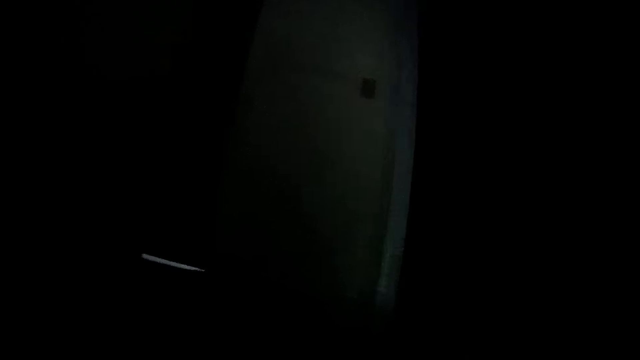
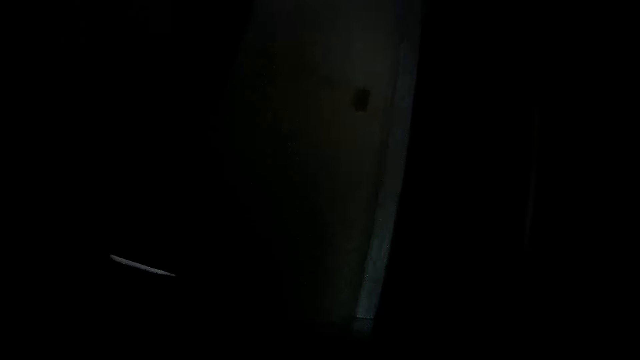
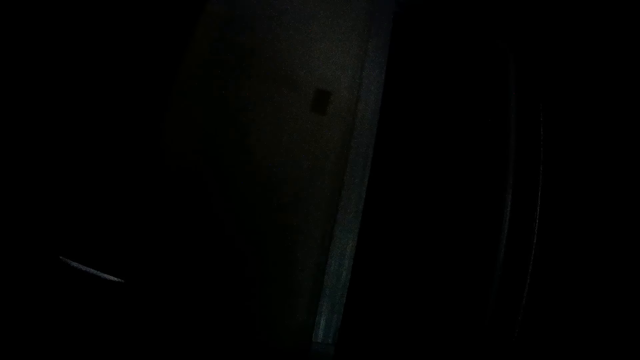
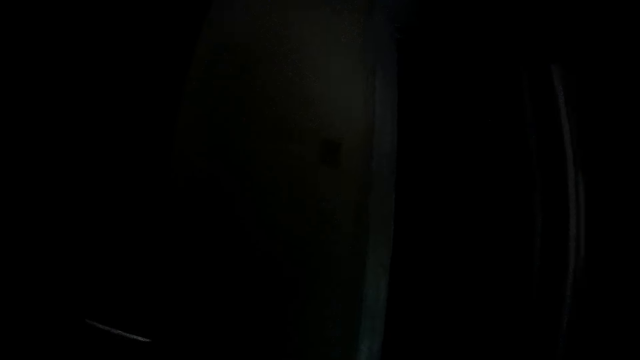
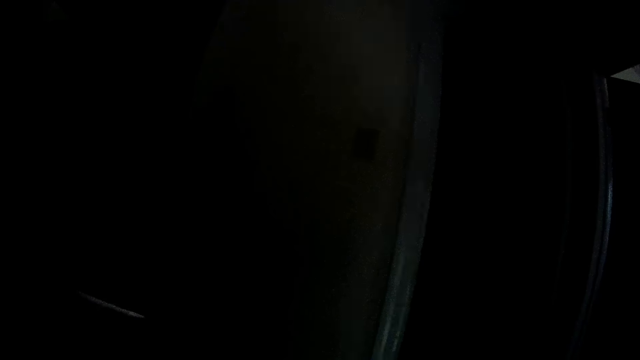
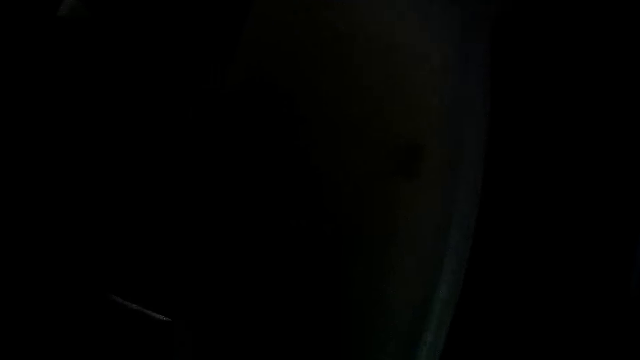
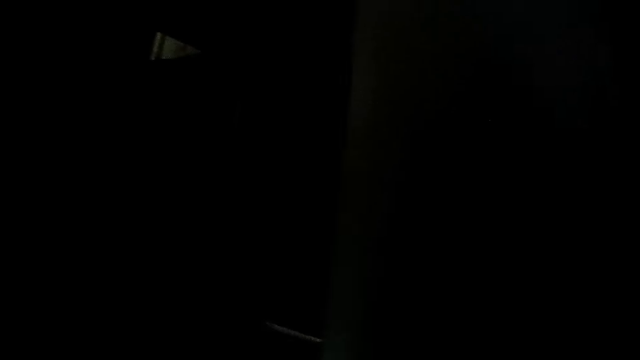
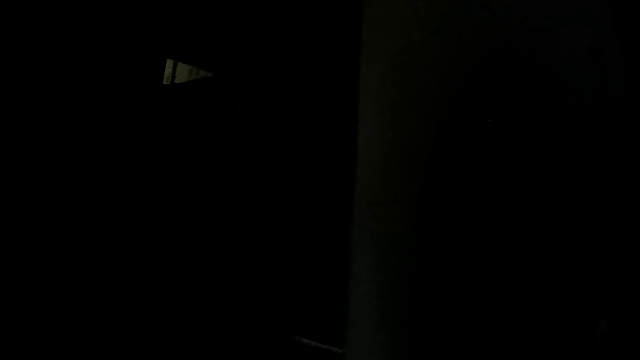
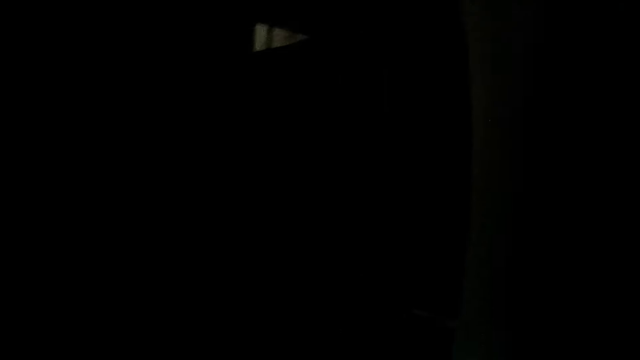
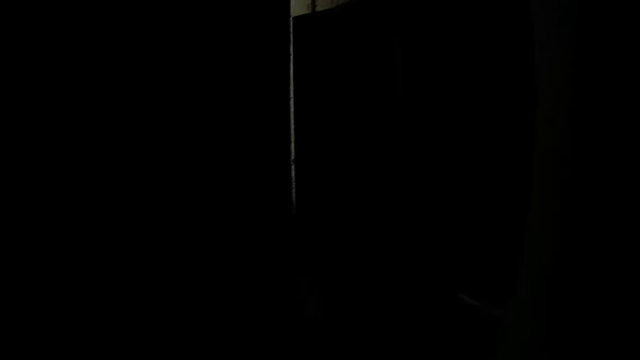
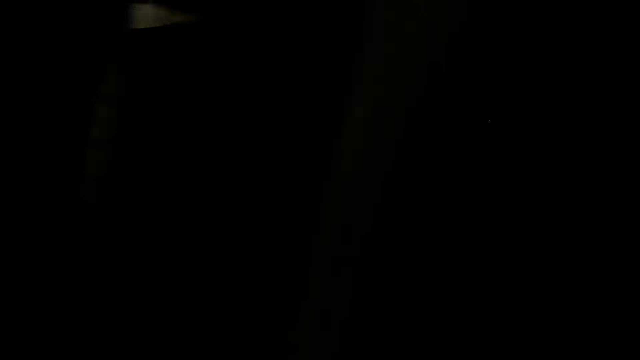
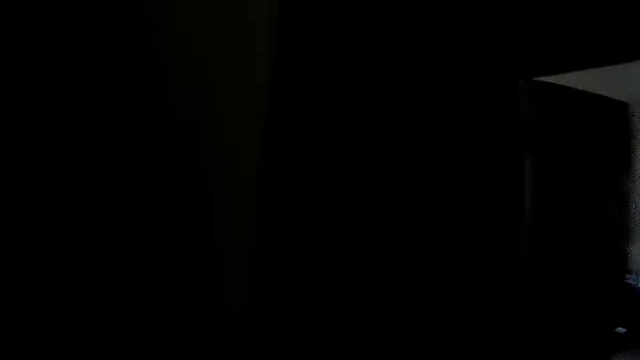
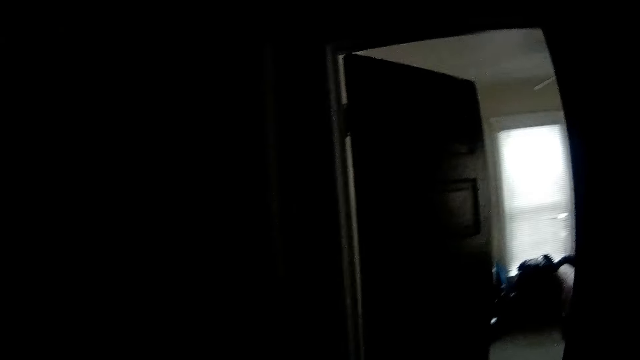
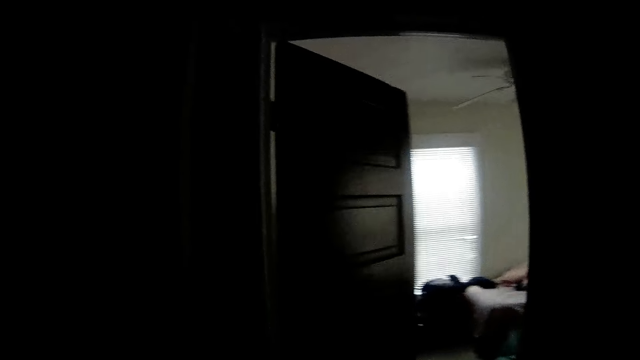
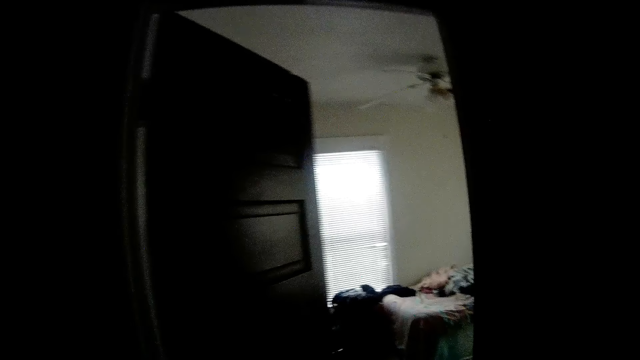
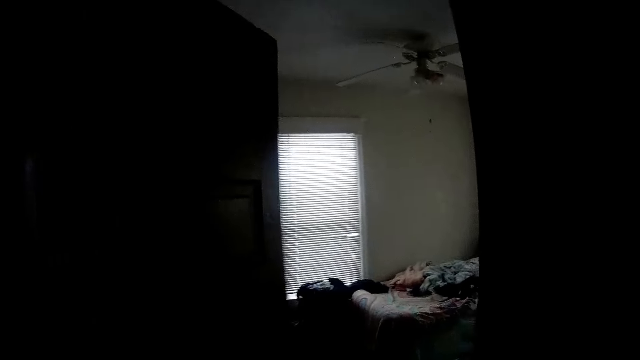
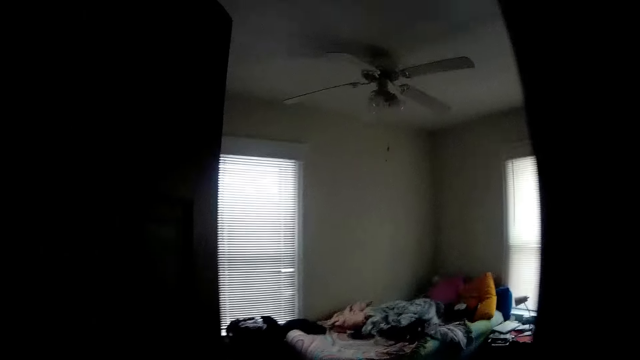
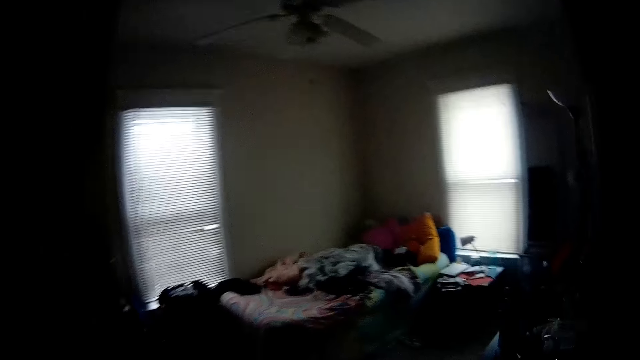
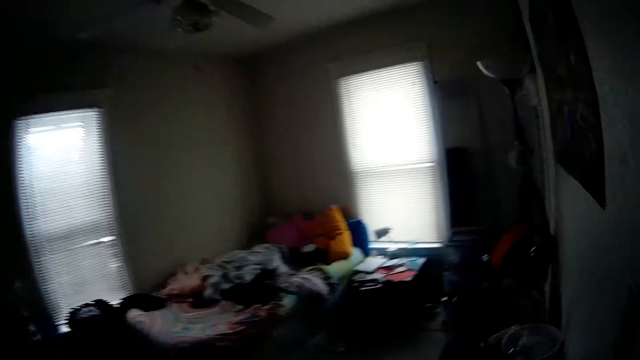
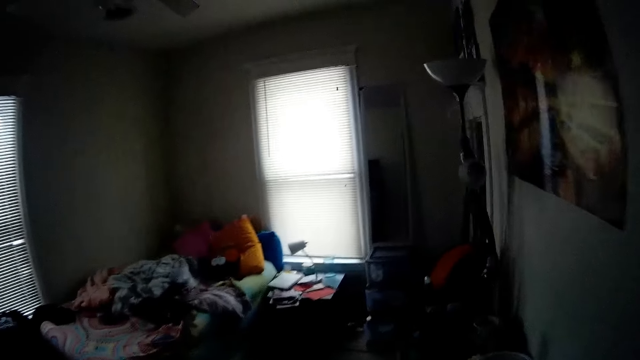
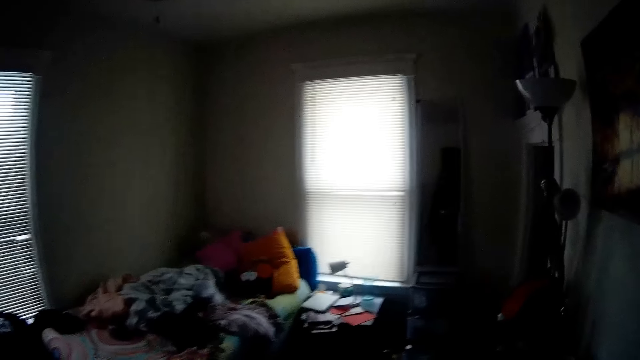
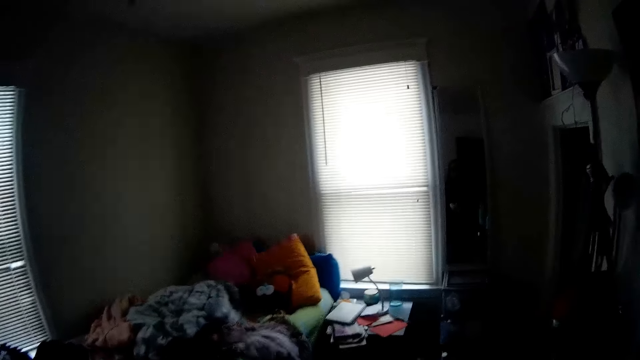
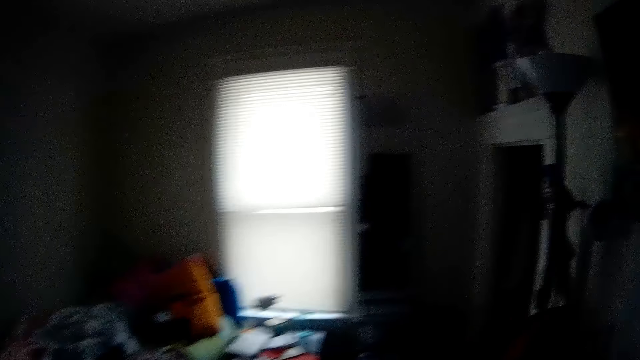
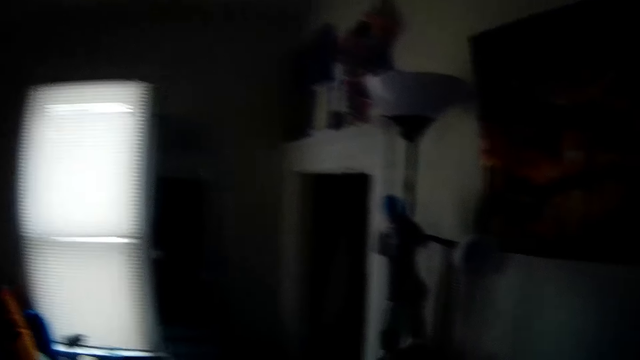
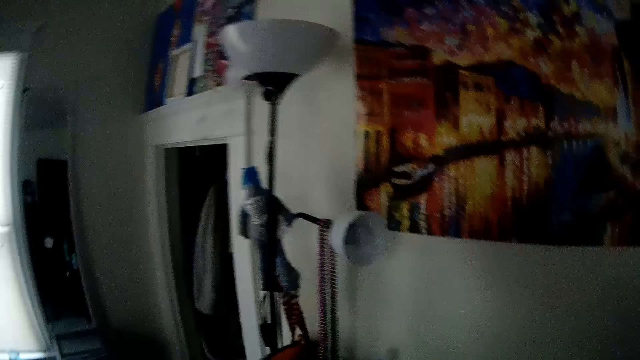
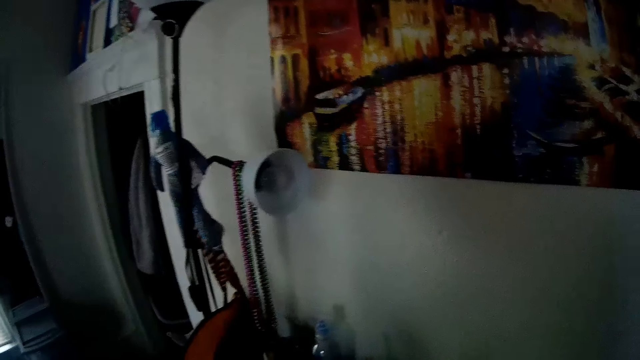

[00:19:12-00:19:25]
The camera wearer walks into a bedroom.

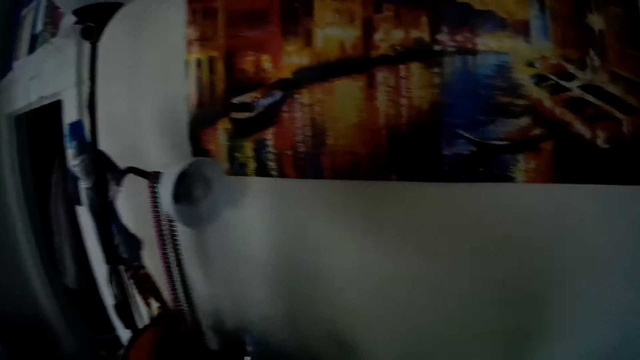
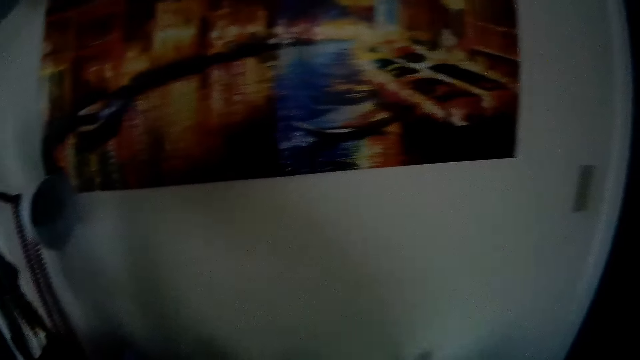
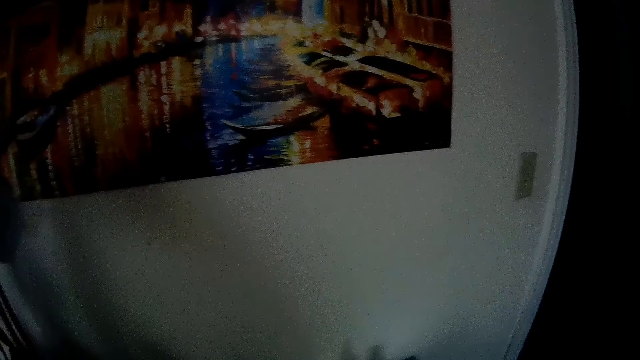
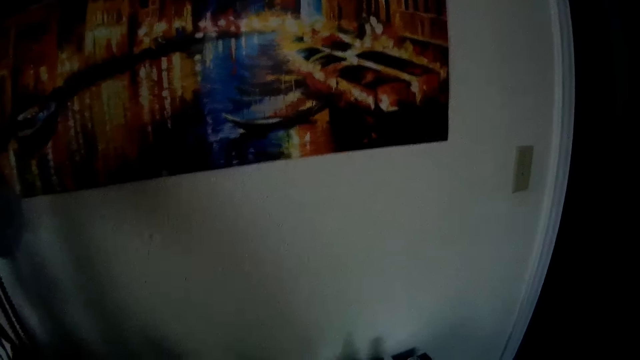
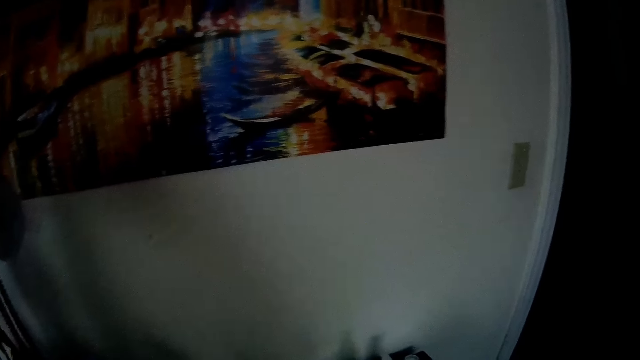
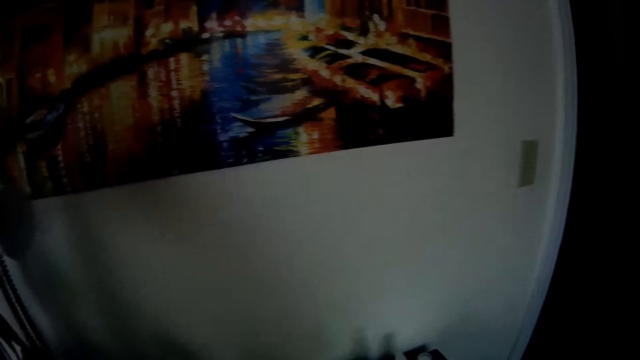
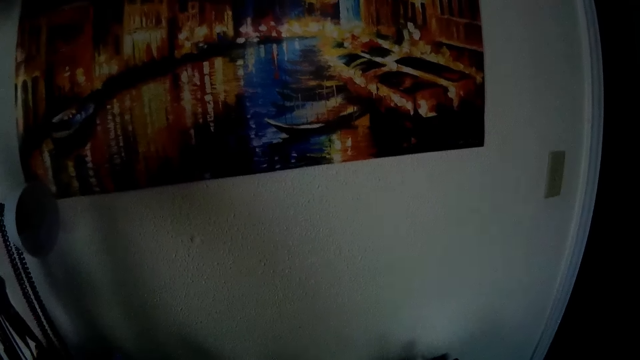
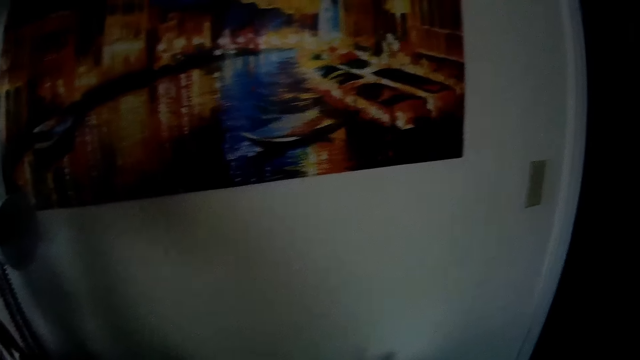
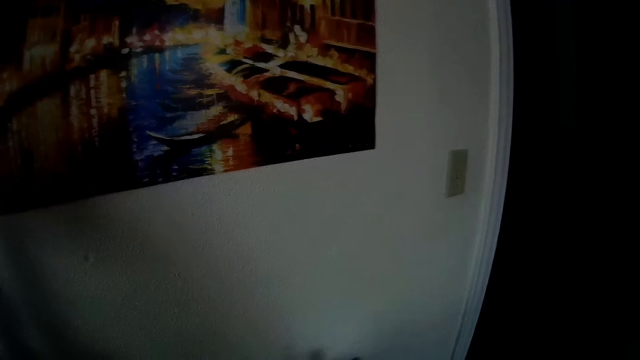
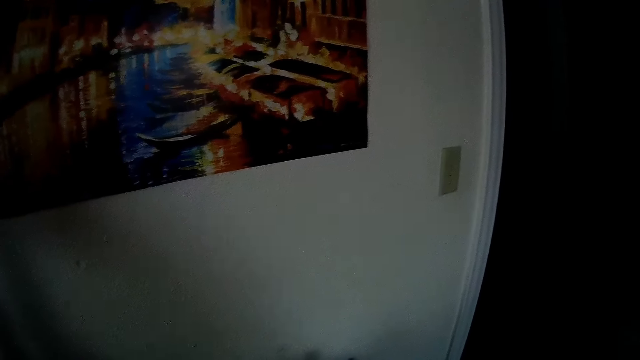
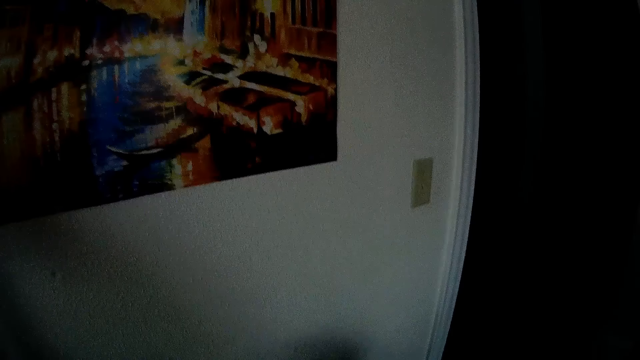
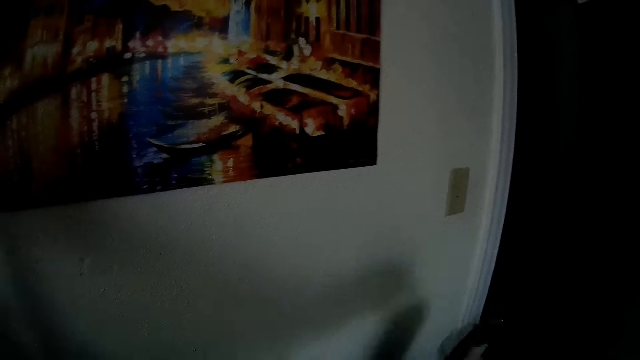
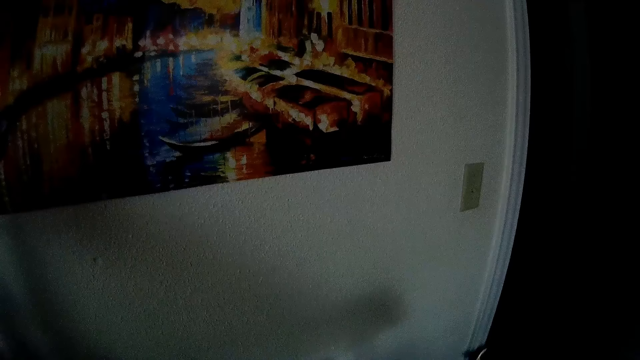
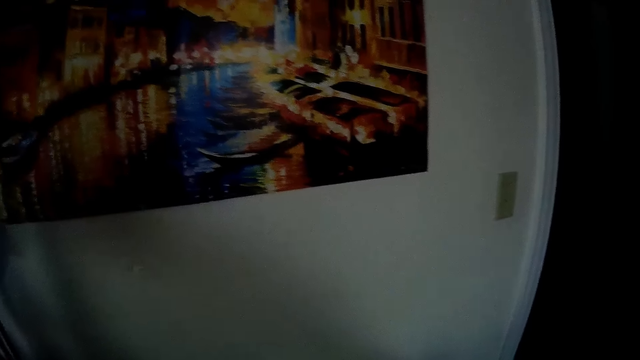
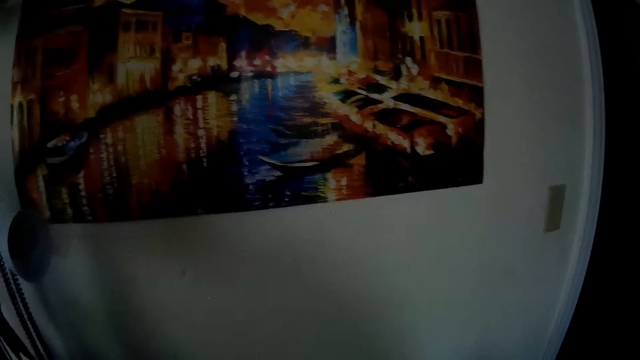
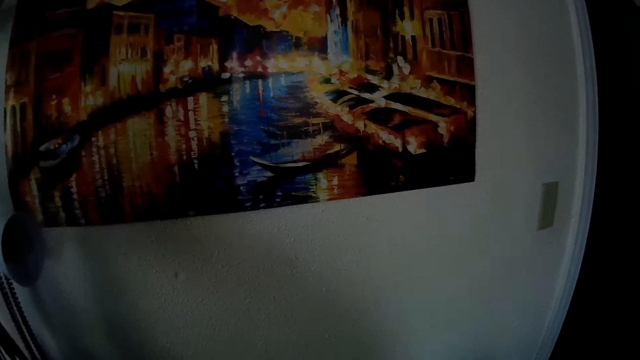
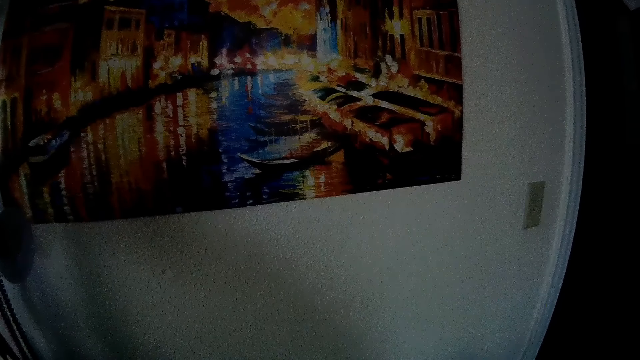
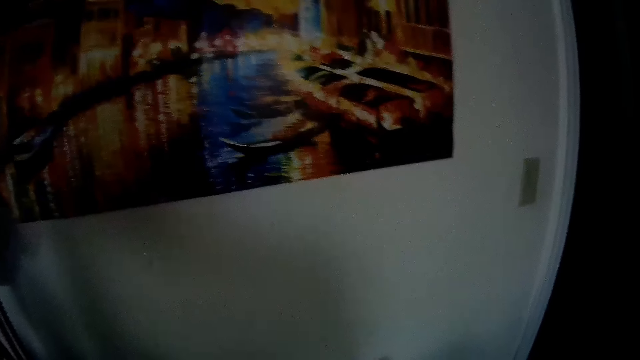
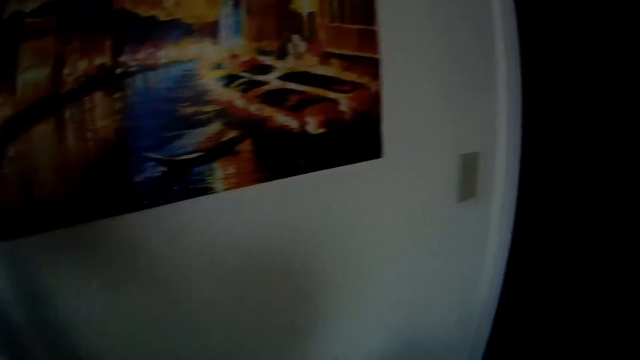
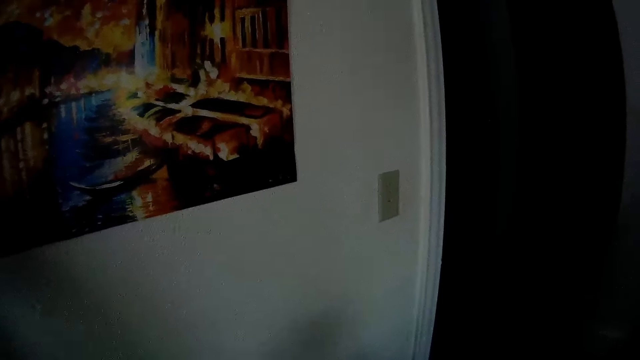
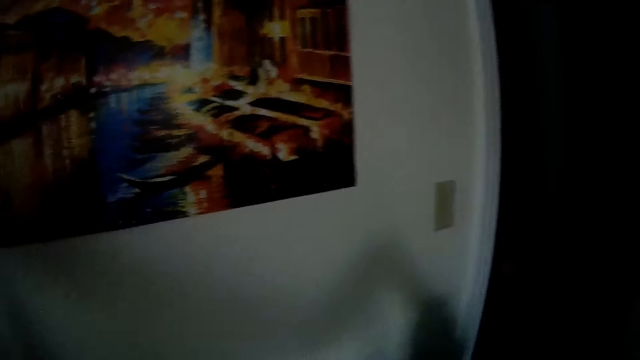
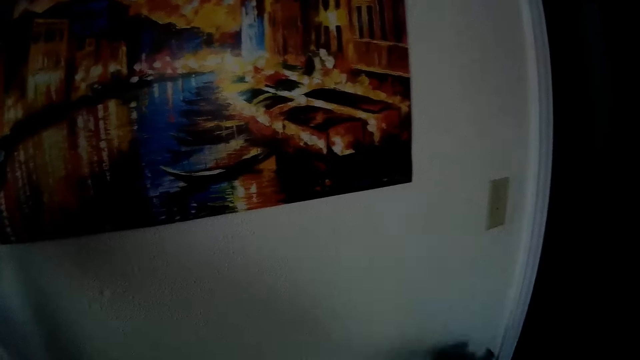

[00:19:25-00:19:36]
The camera wearer looks around the room. She throws a piece of cloth on the floor with her right hand.
